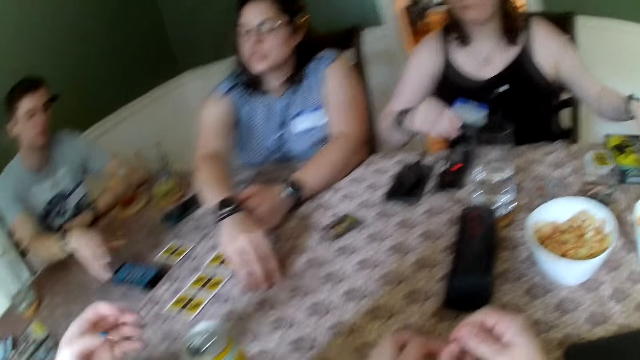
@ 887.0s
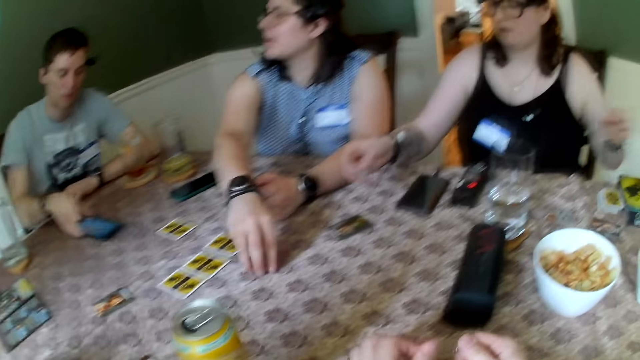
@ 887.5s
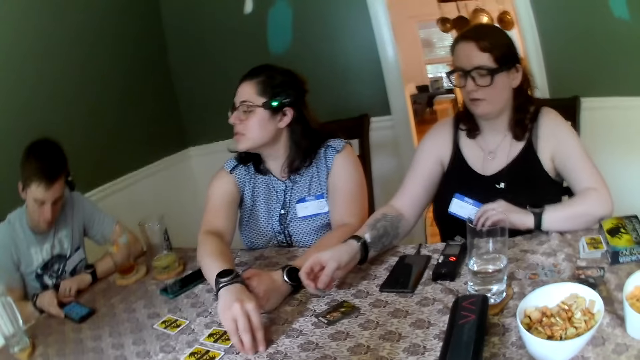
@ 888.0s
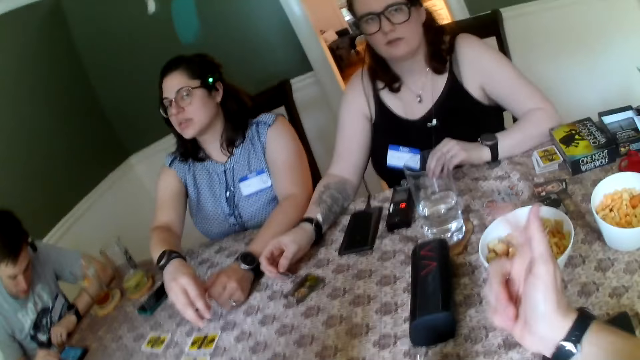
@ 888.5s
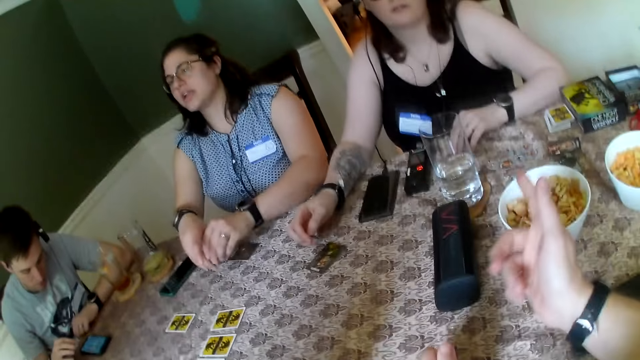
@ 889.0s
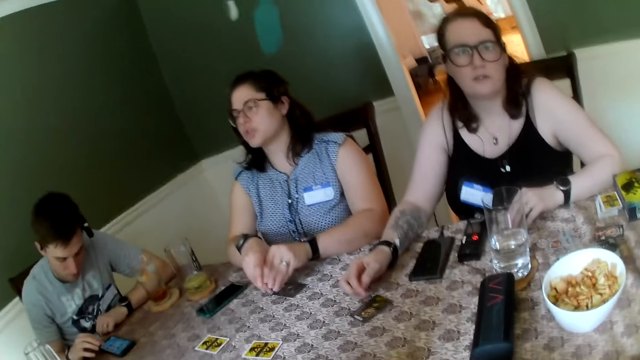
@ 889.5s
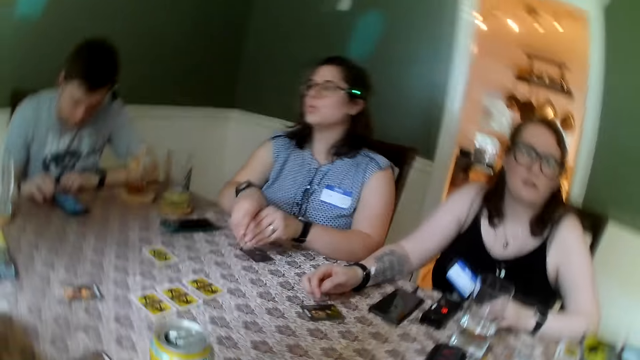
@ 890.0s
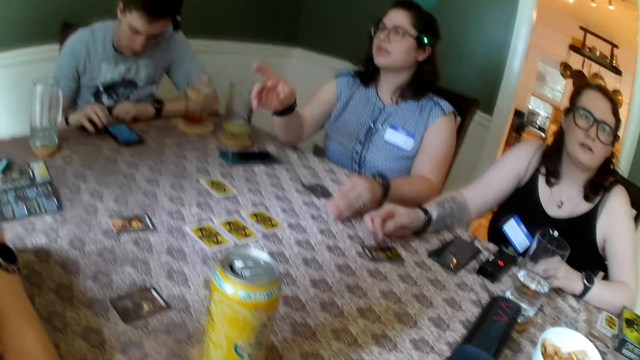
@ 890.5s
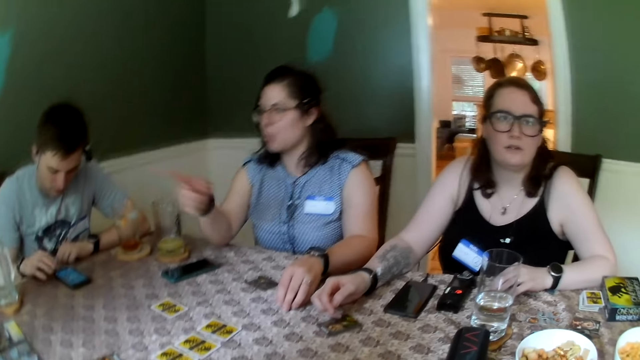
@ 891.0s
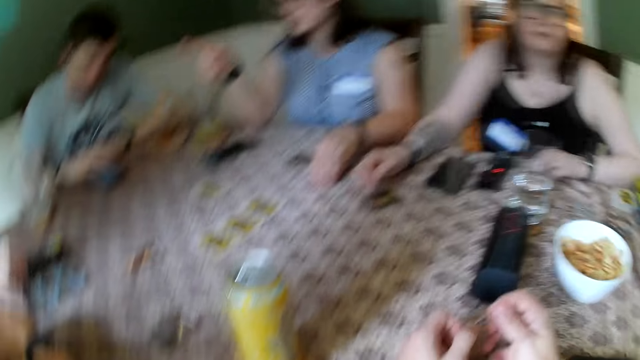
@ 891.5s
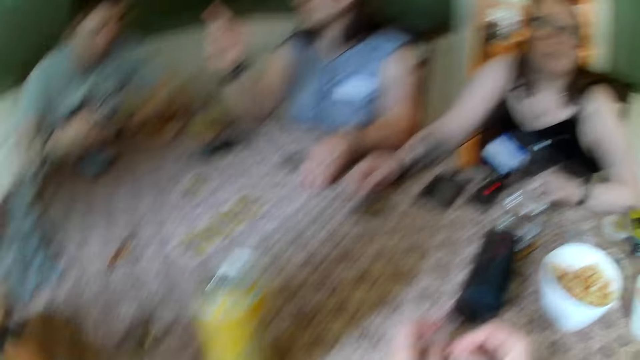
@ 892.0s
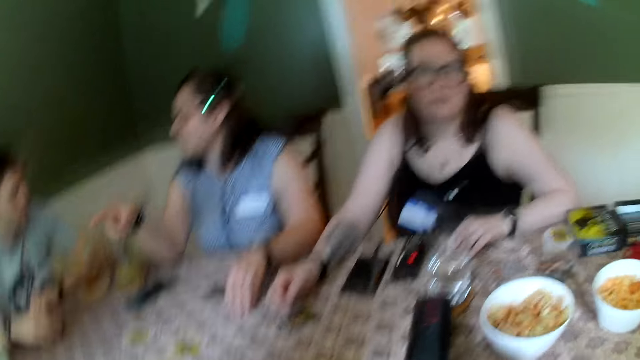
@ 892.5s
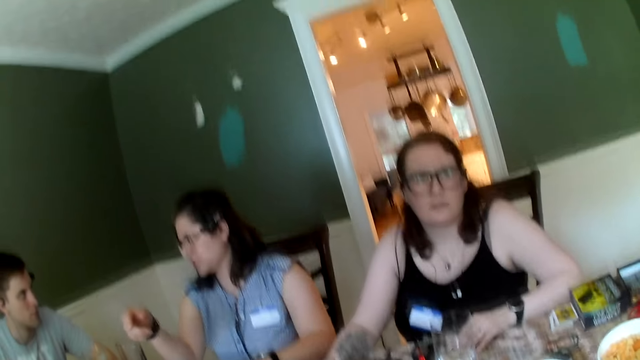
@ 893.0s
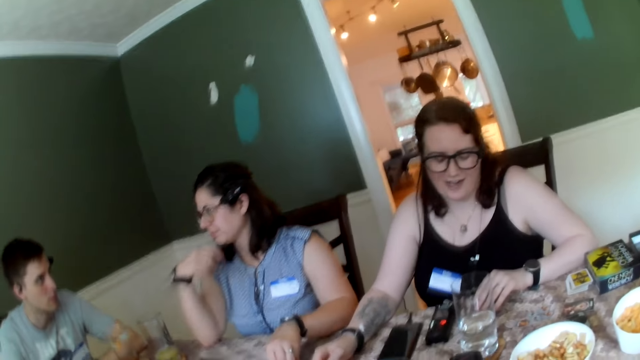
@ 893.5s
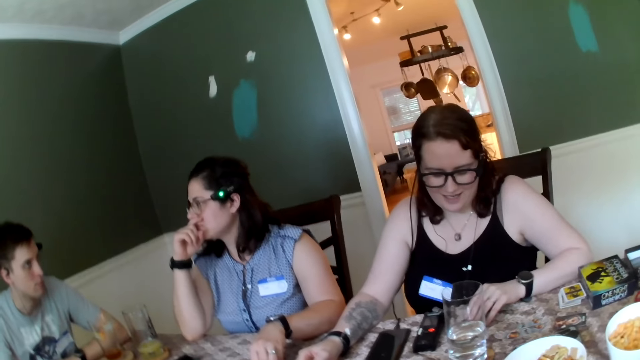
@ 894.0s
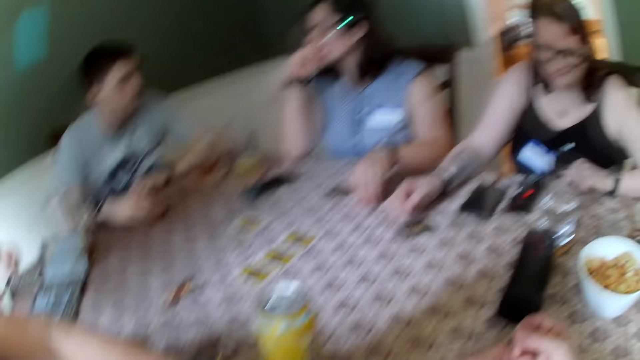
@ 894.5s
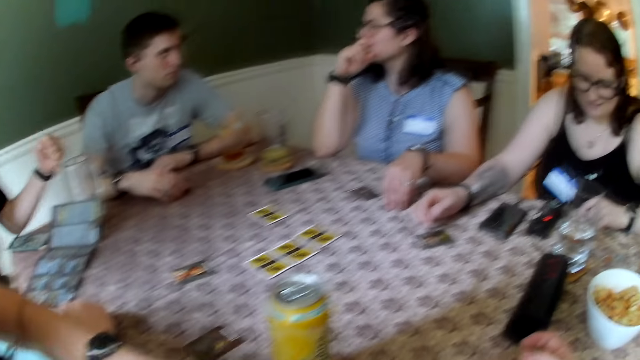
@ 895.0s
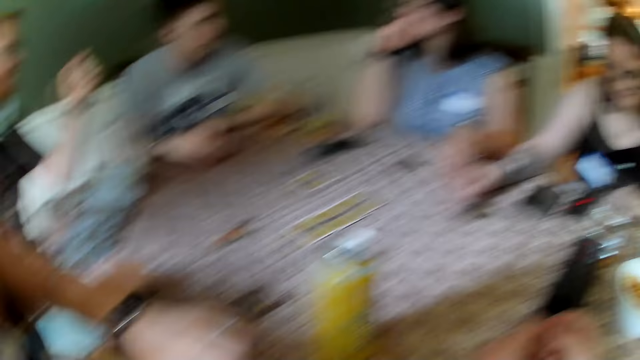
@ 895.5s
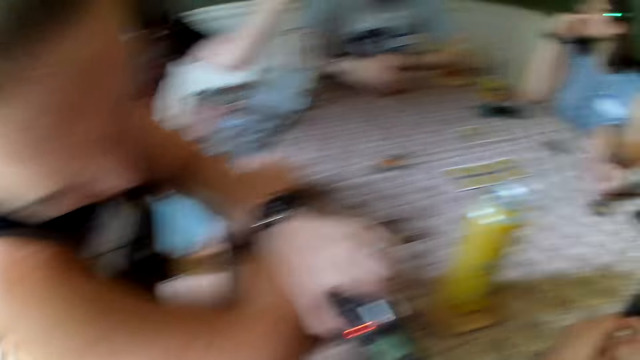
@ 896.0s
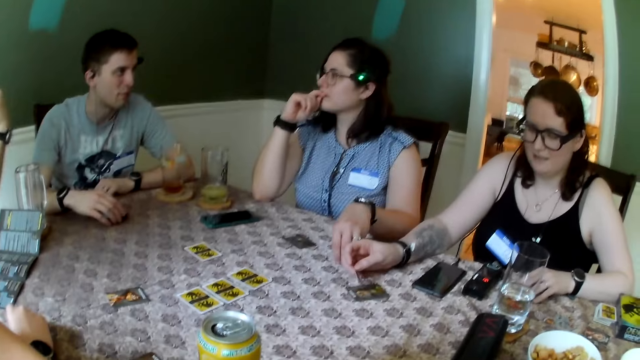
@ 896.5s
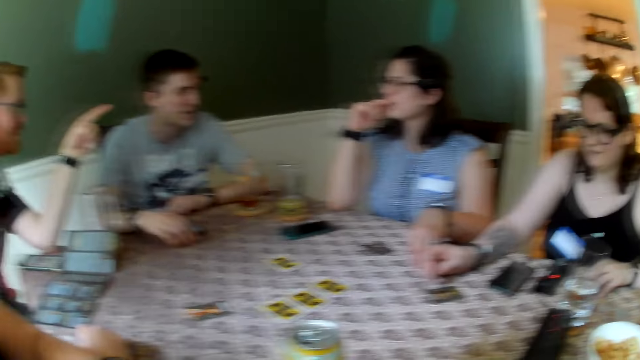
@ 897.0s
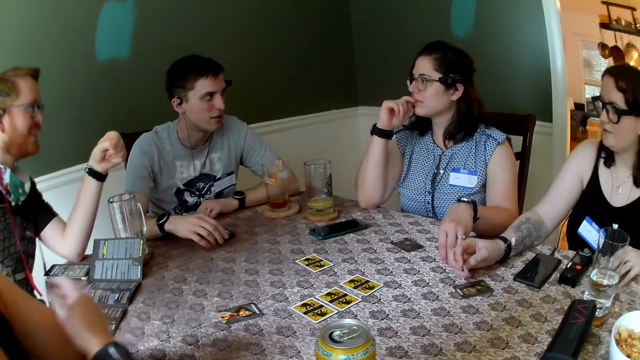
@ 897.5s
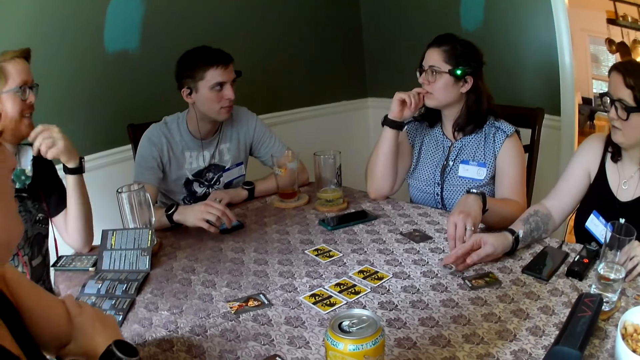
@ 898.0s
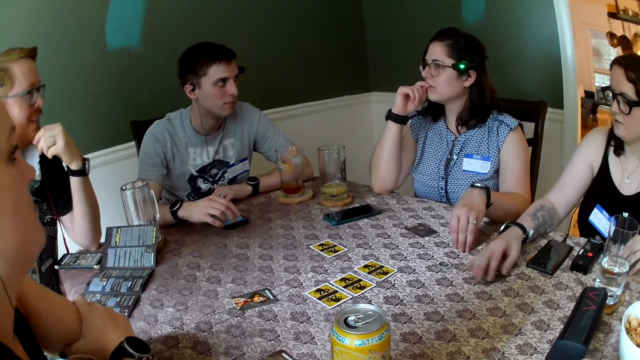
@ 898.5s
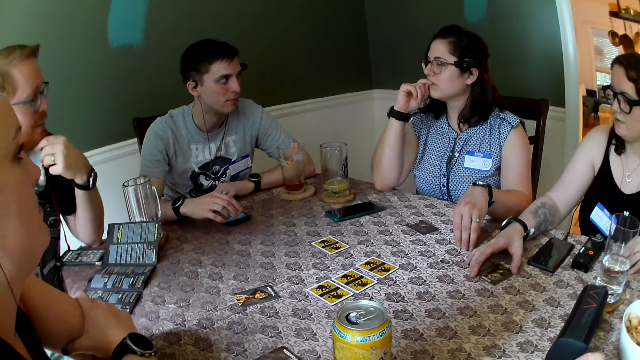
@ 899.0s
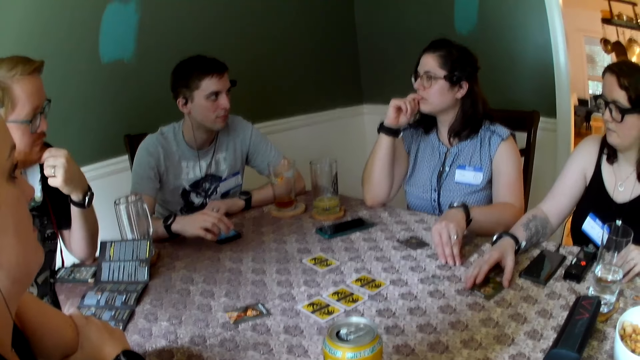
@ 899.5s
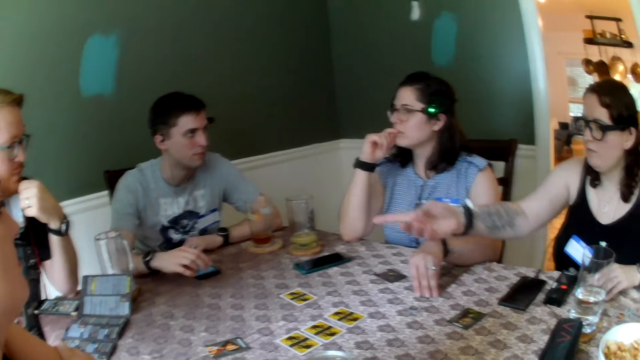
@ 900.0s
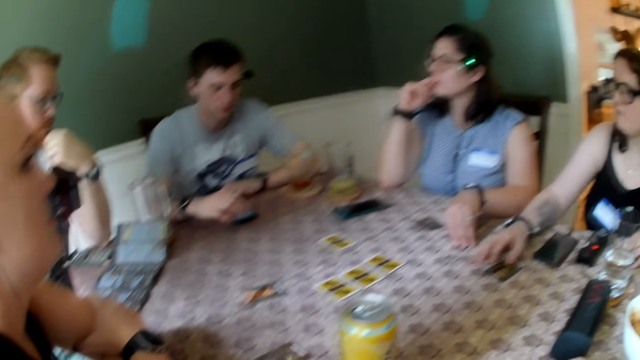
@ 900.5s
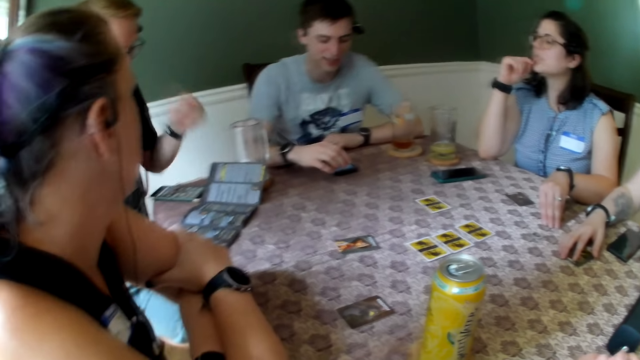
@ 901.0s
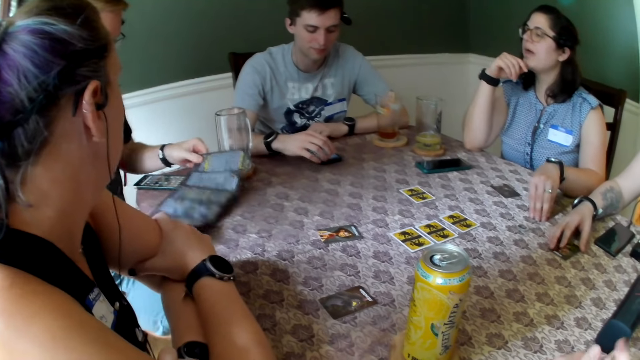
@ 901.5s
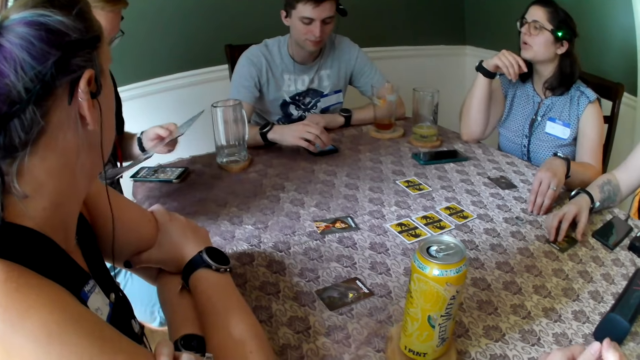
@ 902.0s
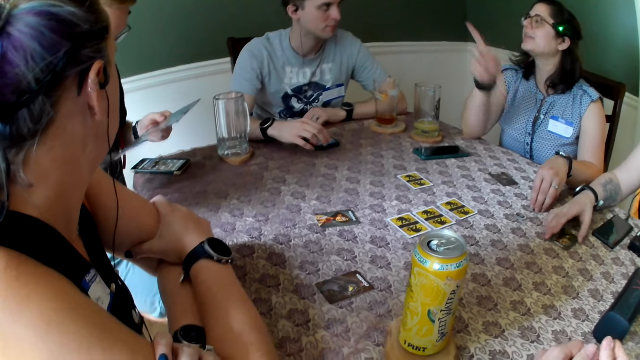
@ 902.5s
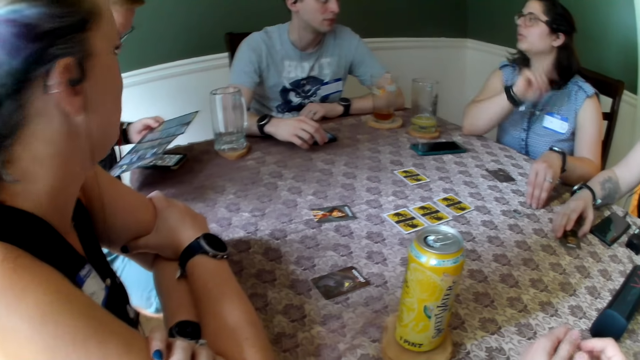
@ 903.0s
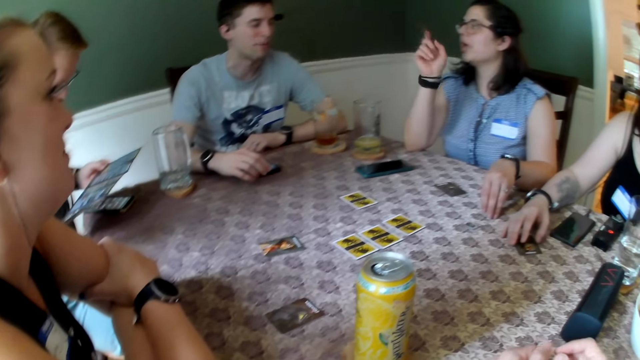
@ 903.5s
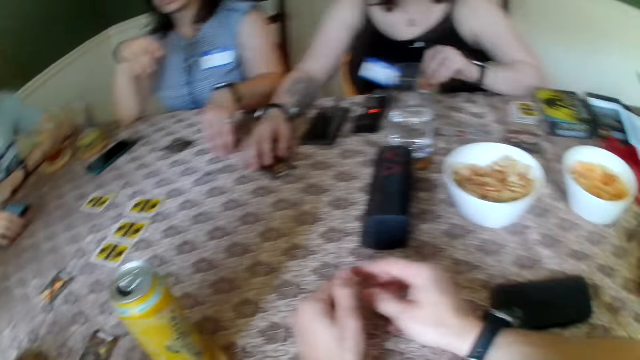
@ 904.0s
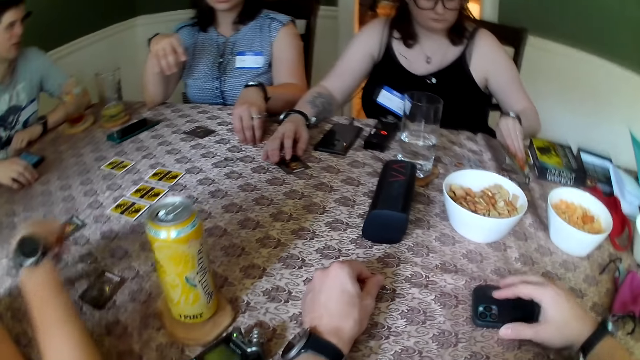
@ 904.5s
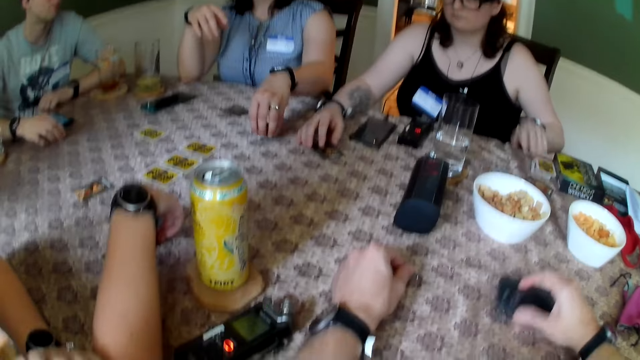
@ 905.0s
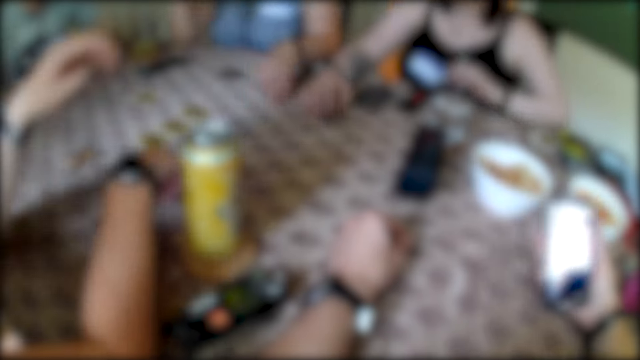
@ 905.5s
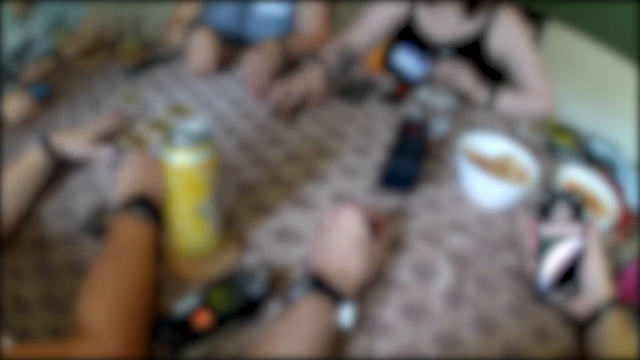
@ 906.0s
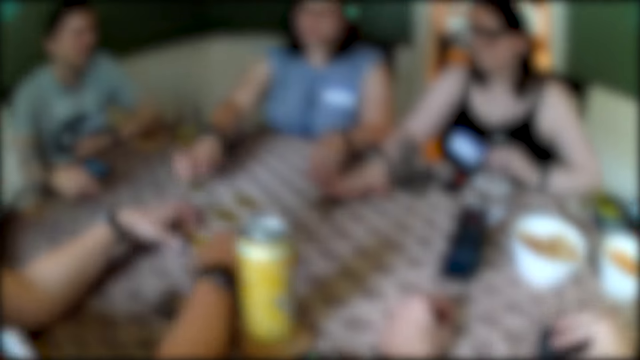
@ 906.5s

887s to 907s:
A woman picks up a coin from the table with her right hand. A man drags a phone on the table with his right hand. The man presses the phone on the table with his right hand. Another woman places her right hand on the table. The camera wearer lifts his right hand from the table. The first woman passes the coin in her right hand to her left hand. The camera wearer places his right hand on the table. The first woman drops the coin in her left hand on the table. Another man opens a booklet with his left hand. The first woman interacts with the first man. The first woman touches her face with her right hand. The camera wearer talks to the second woman. He looks around. A third woman presses a recorder on the table with her left hand. The other man interacts with the first woman. The third woman holds her left arm with her right hand. The other man touches his beard with his left hand. The second woman drops a coin in her right hand on the table. The second woman adjusts a card on the table with her right hand and plays the cards. The second woman points her right hand to the other man. The second woman places her right hand on the card on the table. The other man picks up the booklet from the table with both hands. The first woman interacts with the first man. The second woman adjusts the card on the table with her right hand. The first man taps the table with his right hand. The camera wearer looks around. He picks up the phone from the table with his right hand. The third woman arranges cards on the table with her right hand. The first woman adjusts a coin on the table with her left hand. The second woman places her left hand on the table. The first woman picks up a card from the table with her right hand. The third woman picks up a card from the table with her left hand. The camera wearer drops the phone in his right hand on the table. The third woman drops the card in her left hand on the table. The first woman drops the card in her right hand on the table.
